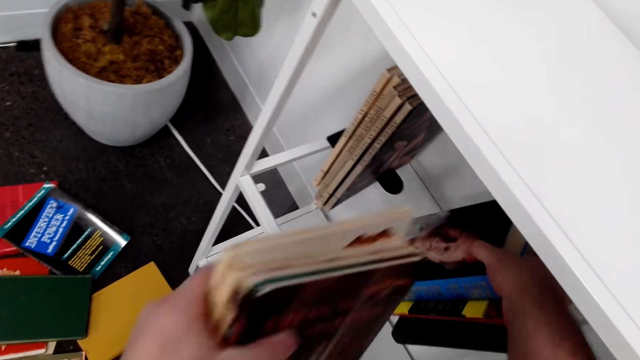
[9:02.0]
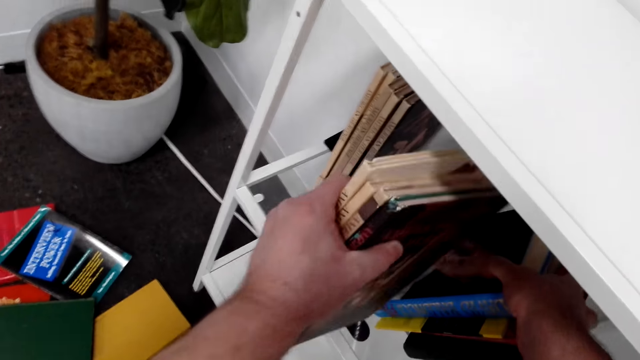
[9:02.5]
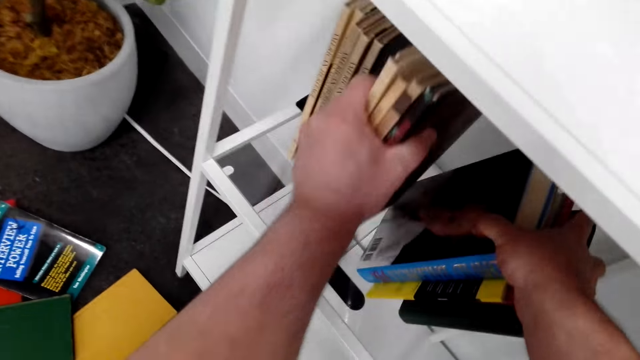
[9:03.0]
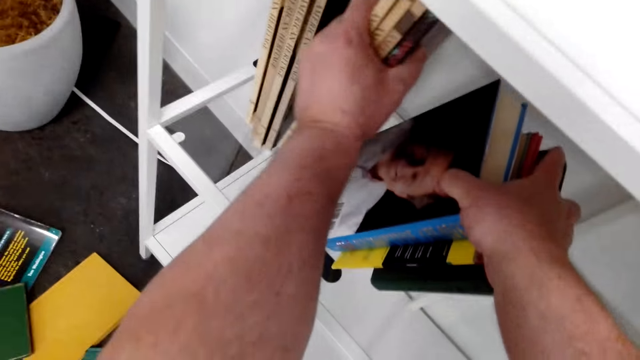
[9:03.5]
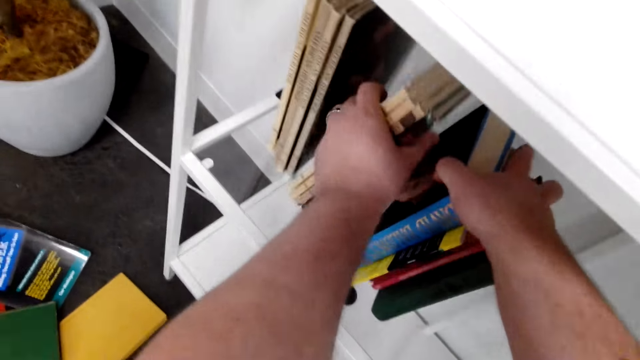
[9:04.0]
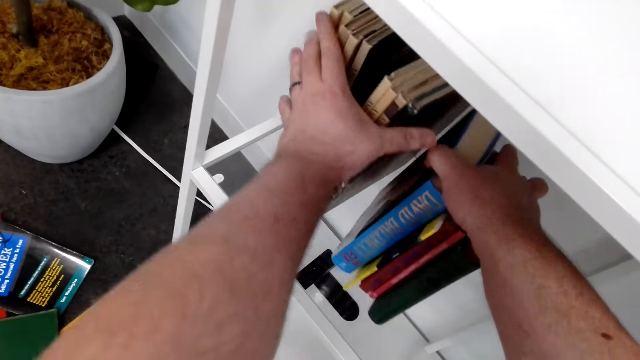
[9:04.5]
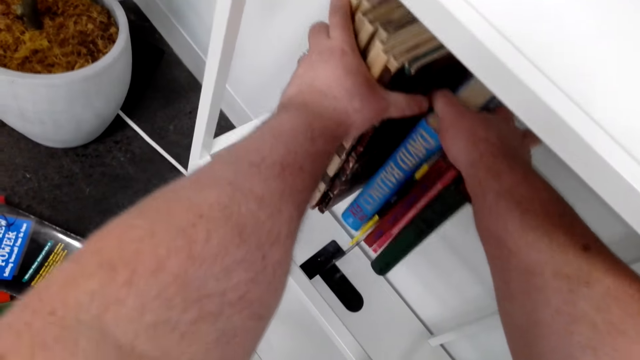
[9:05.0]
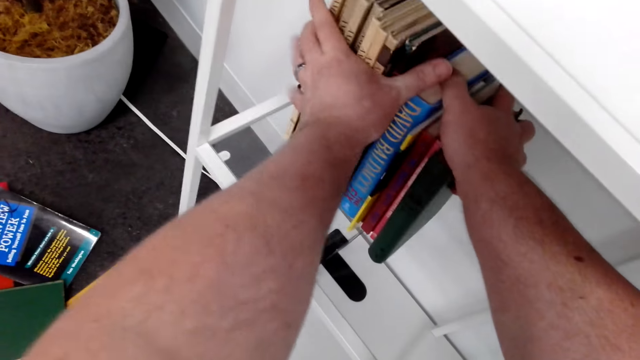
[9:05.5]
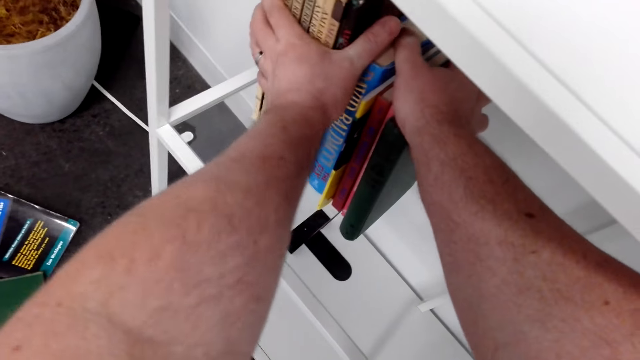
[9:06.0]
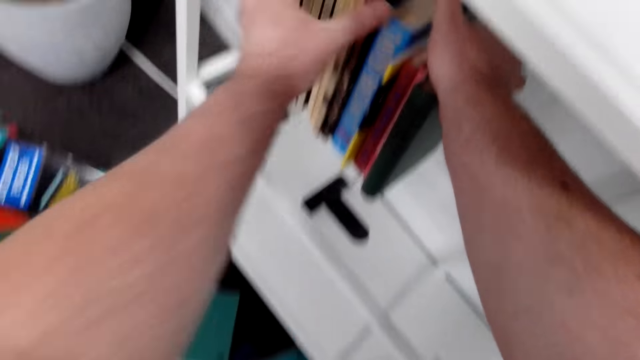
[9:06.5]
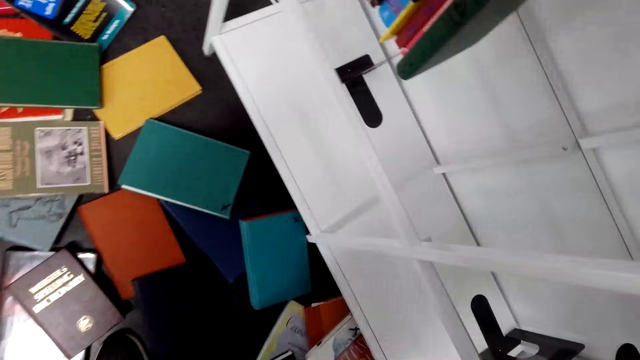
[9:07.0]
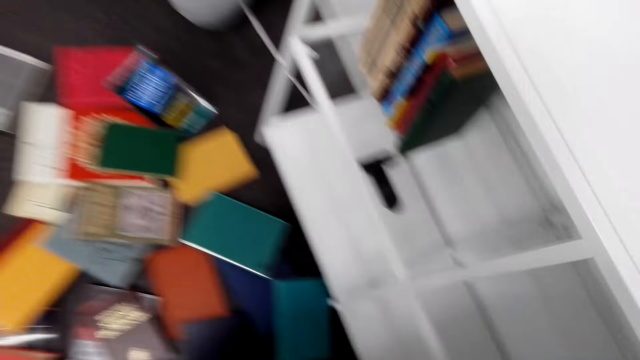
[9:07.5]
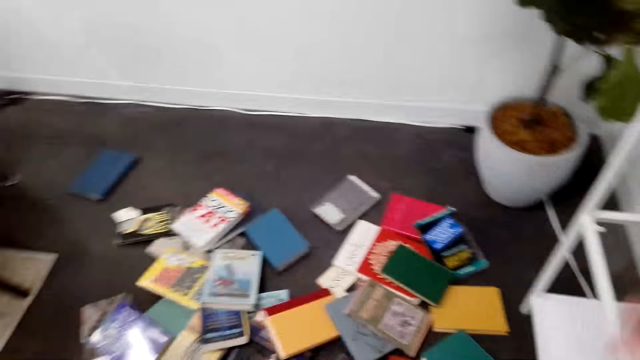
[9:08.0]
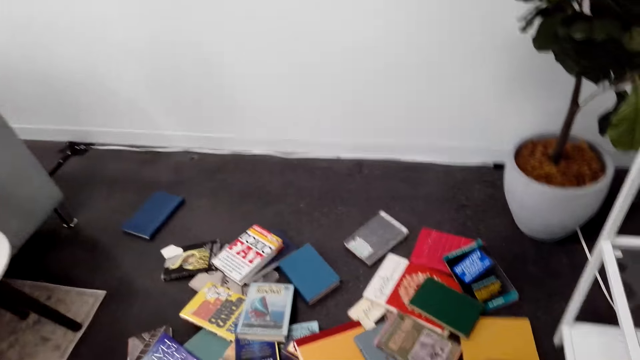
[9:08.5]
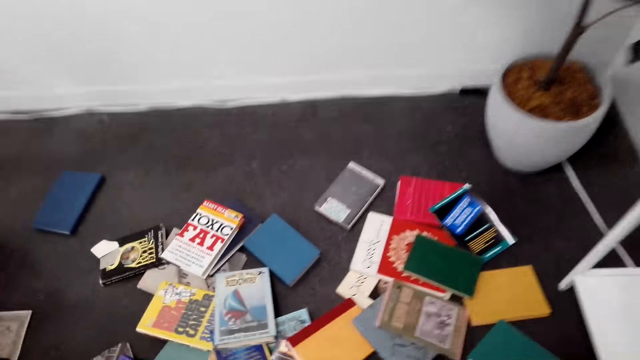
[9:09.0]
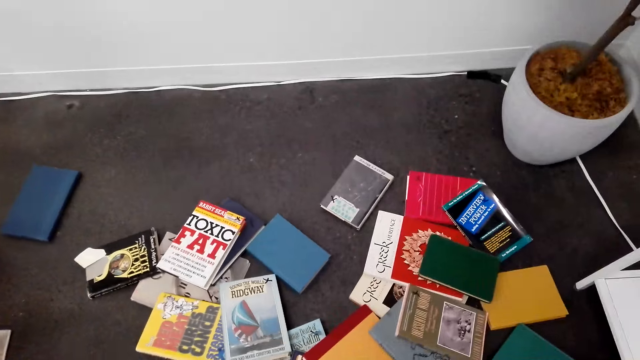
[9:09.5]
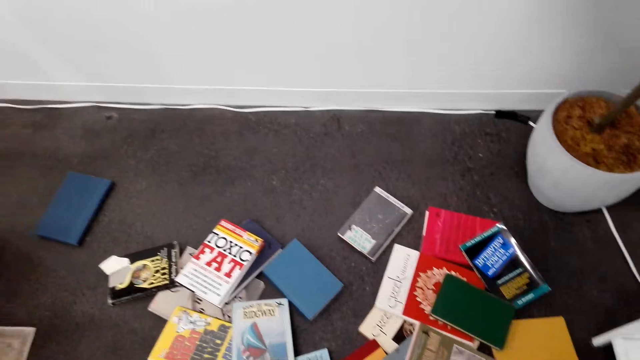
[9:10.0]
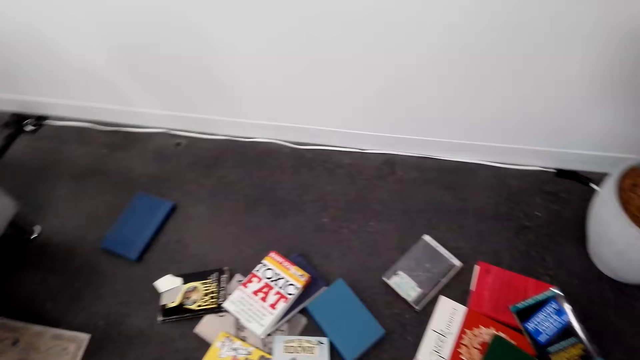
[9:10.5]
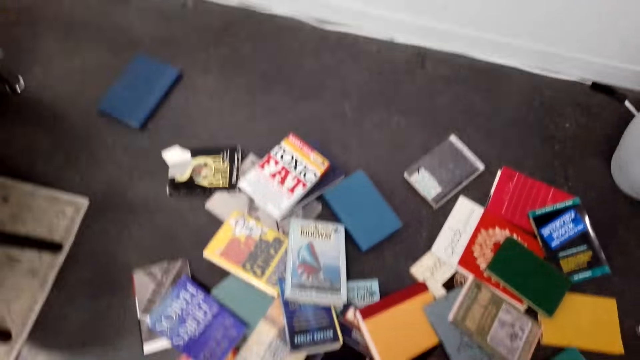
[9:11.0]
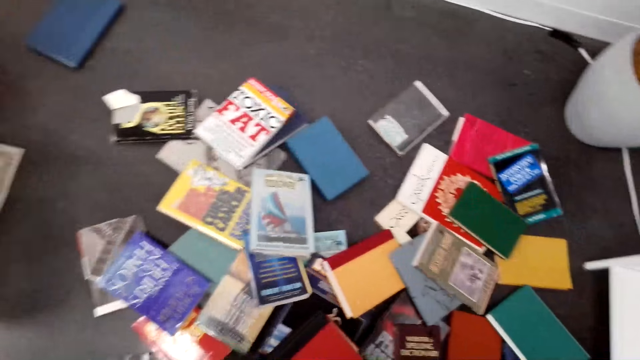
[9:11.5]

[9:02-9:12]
The camera wearer moves the books on the shelf. They put the books on the shelf. They arrange the books on the shelf.

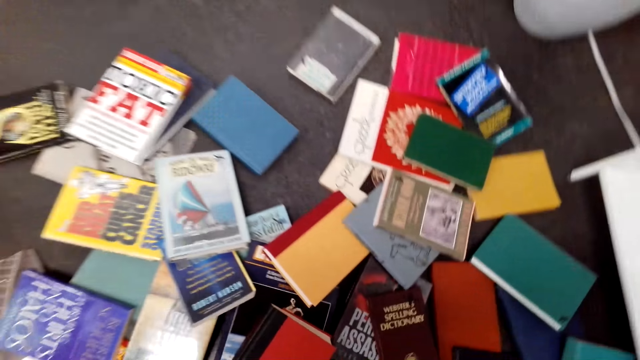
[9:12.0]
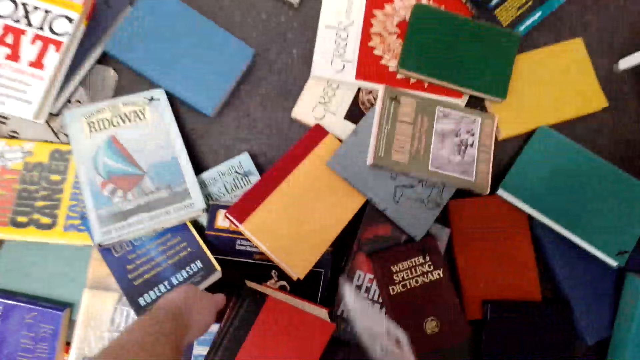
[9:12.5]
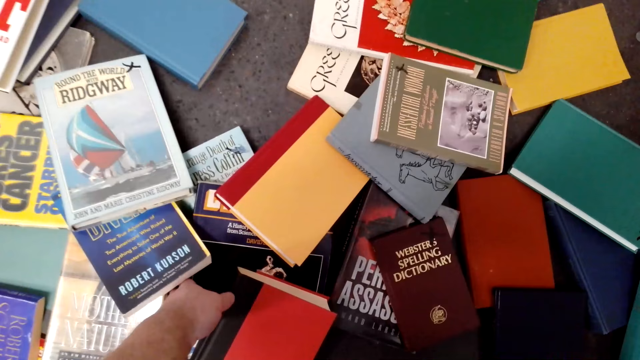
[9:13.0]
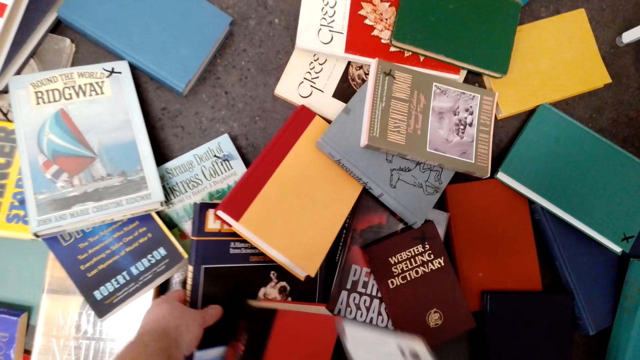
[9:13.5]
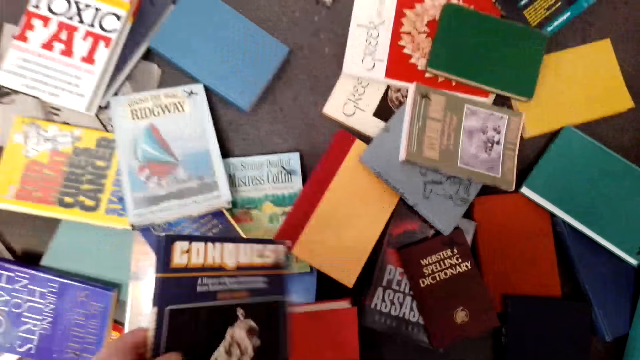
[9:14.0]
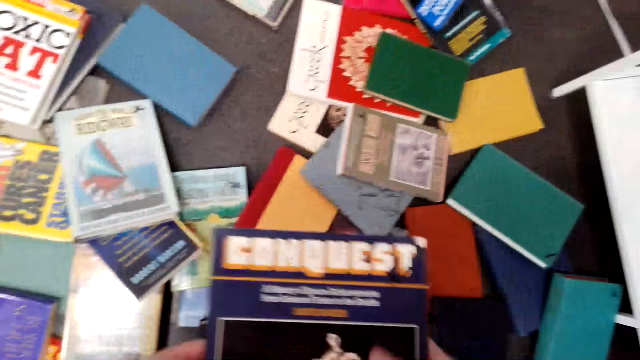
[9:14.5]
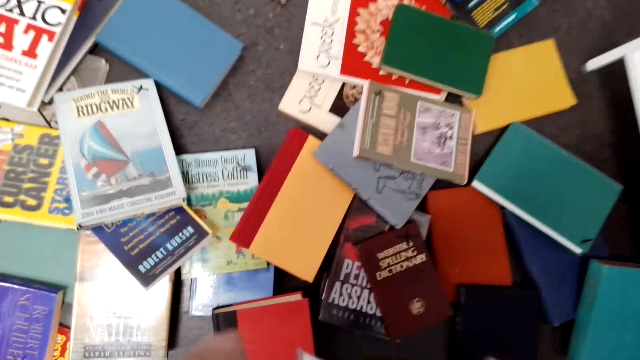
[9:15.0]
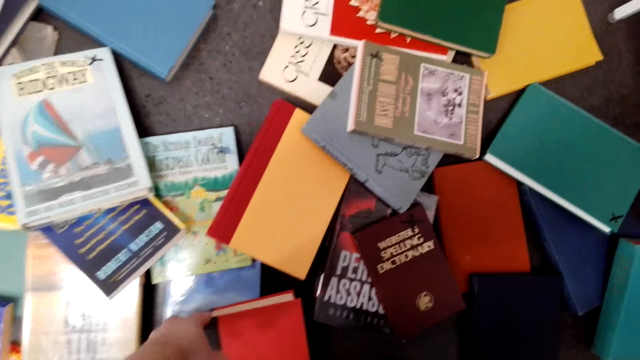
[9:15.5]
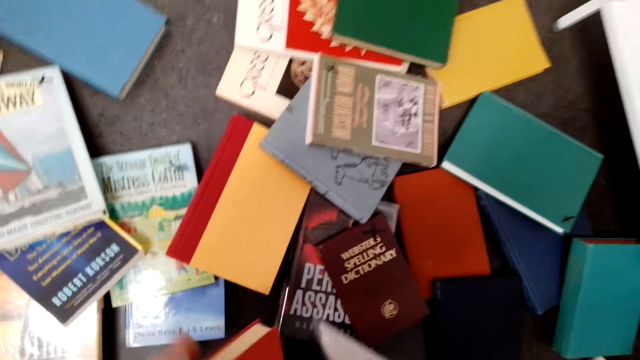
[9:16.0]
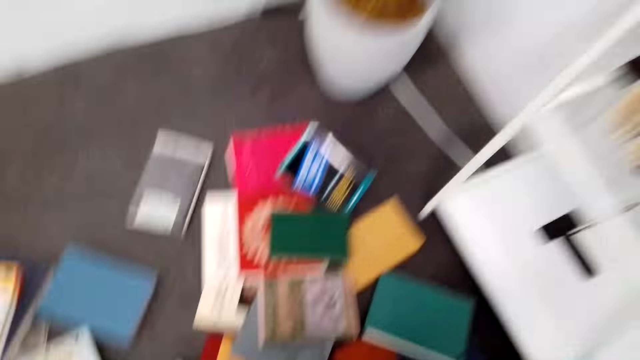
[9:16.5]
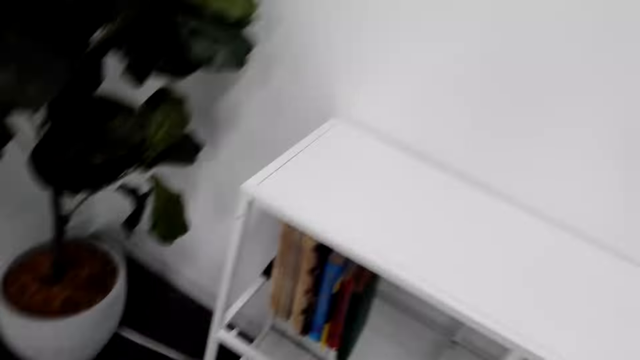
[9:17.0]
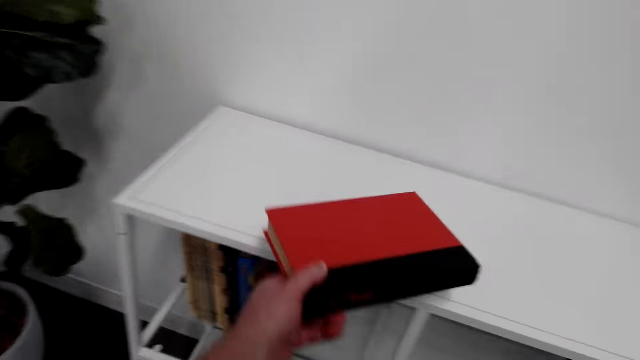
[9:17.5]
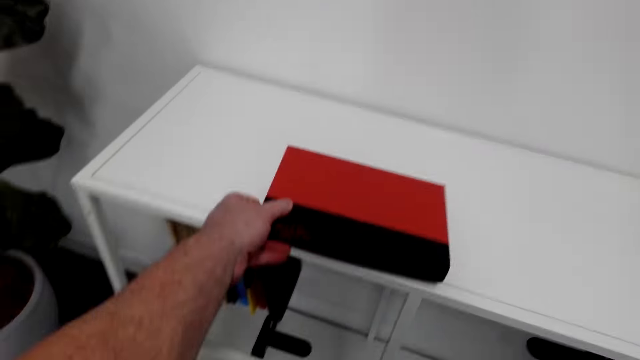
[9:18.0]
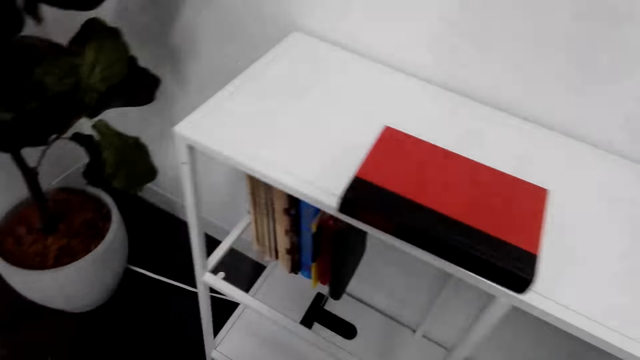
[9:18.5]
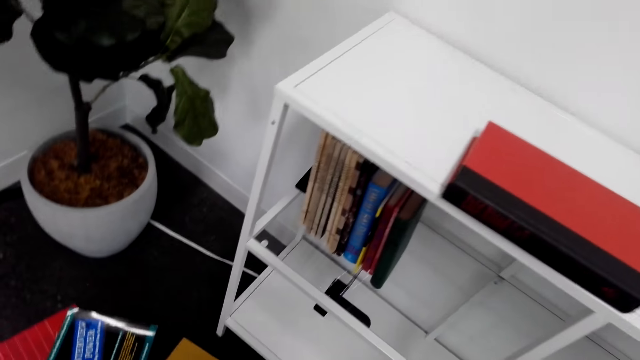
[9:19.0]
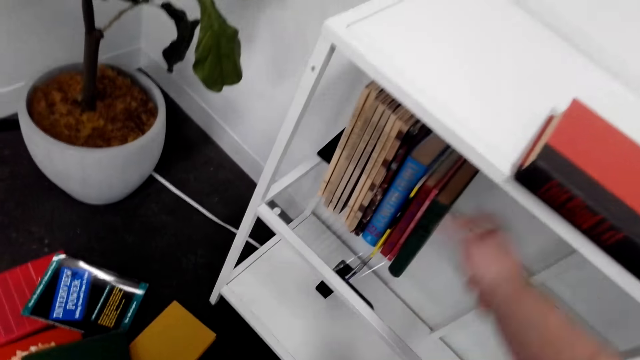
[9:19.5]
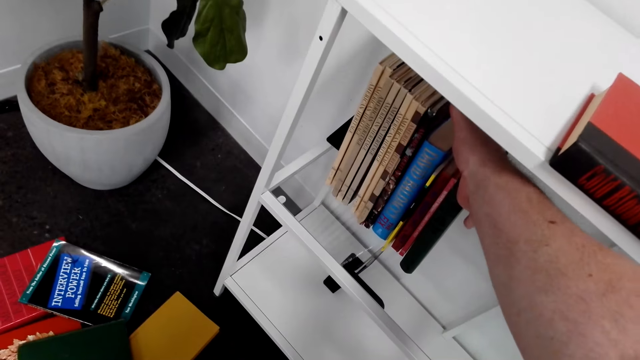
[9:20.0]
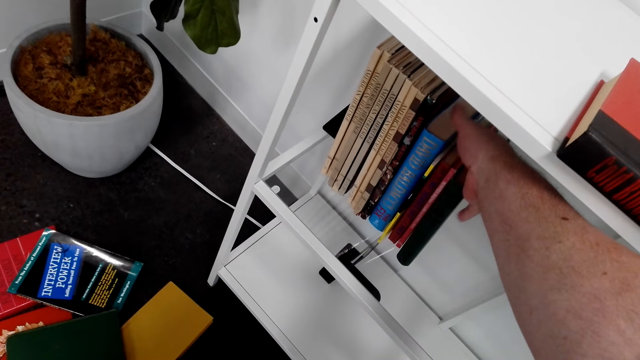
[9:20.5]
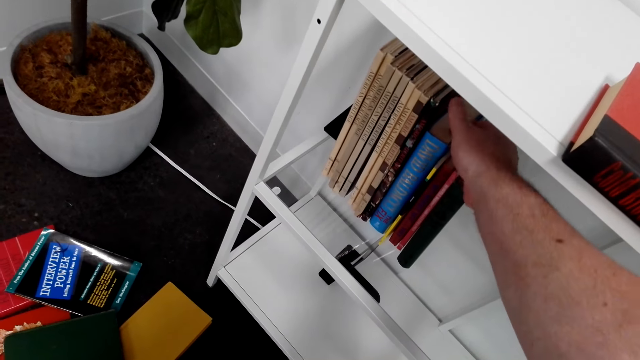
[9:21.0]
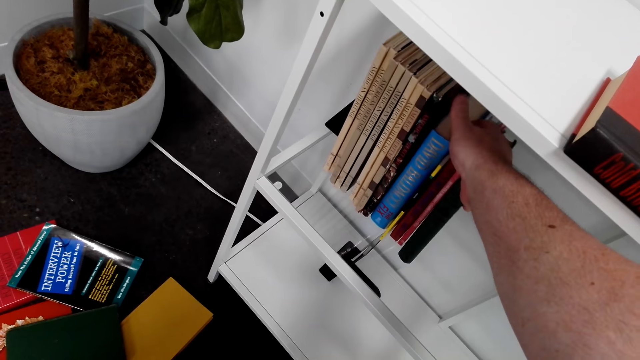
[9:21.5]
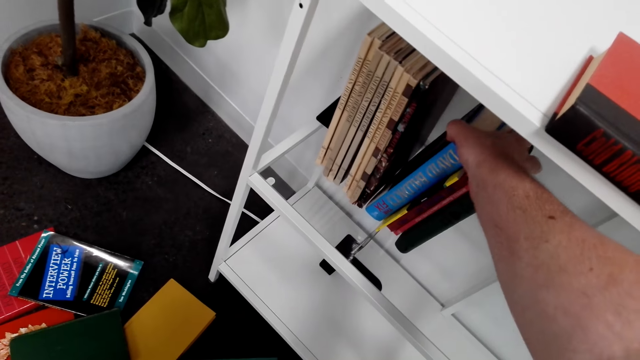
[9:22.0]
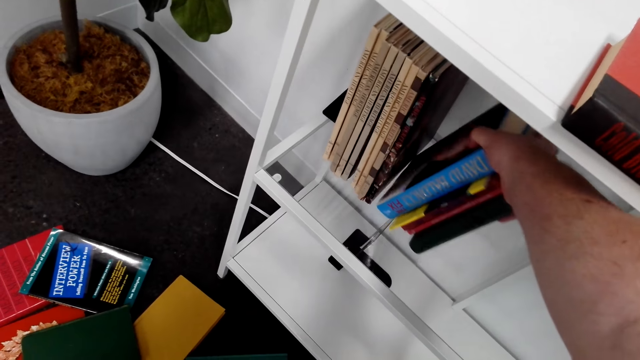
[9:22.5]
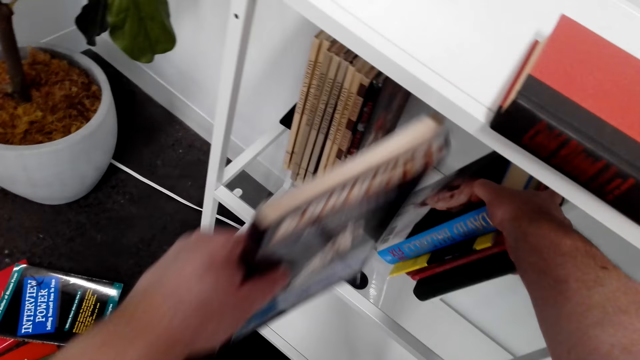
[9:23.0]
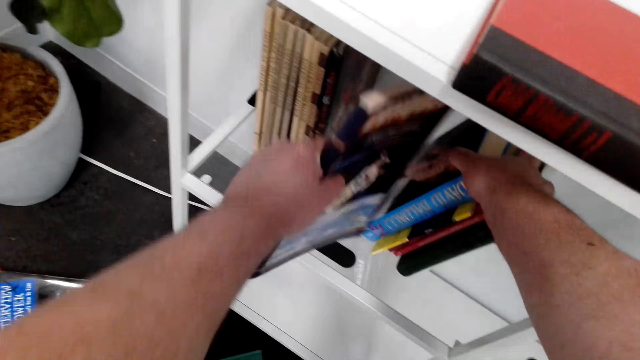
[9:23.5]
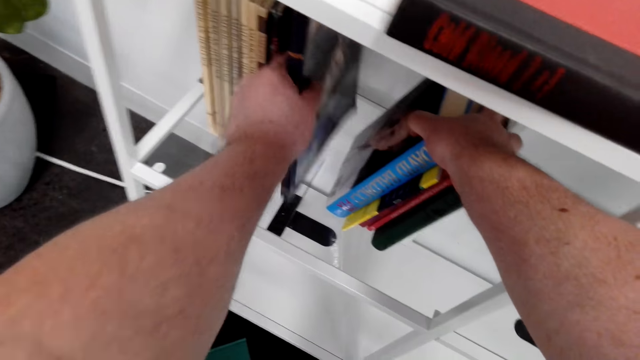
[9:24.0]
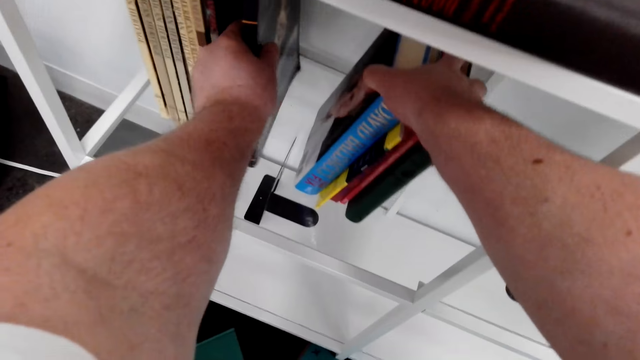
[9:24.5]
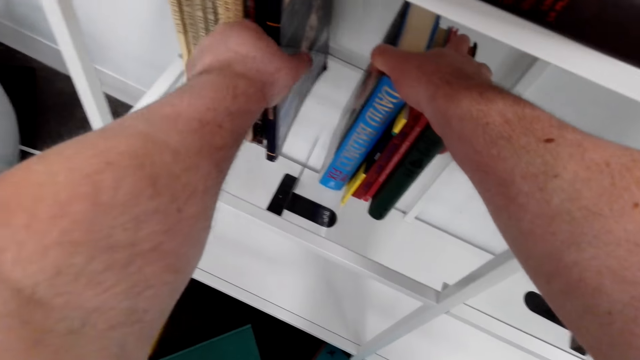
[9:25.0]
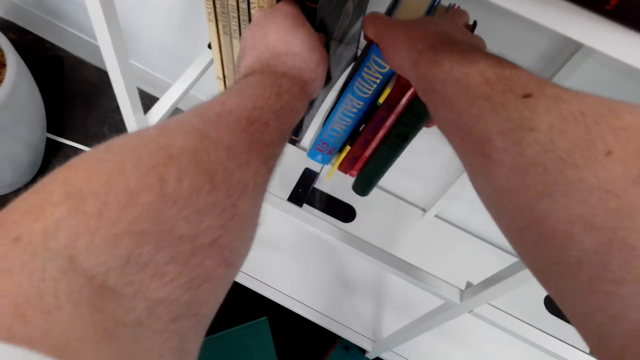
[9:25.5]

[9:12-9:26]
The camera wearer picks a book. They pick the book again. They put the book on top of the shelf. They arrange the books on the shelf. They squeeze books from the shelf. They put a book on the shelf.
